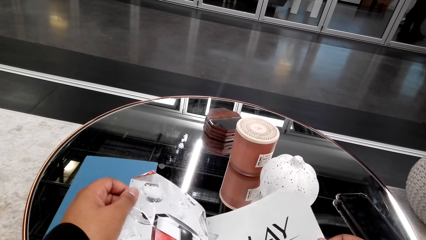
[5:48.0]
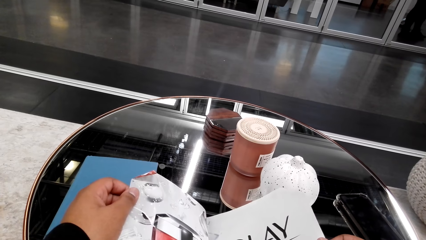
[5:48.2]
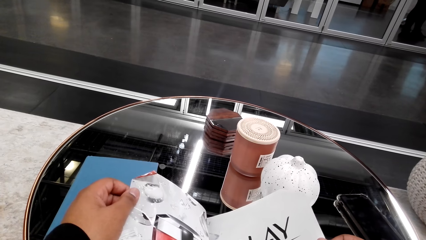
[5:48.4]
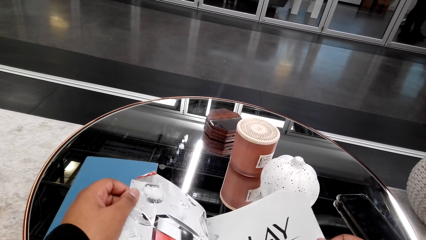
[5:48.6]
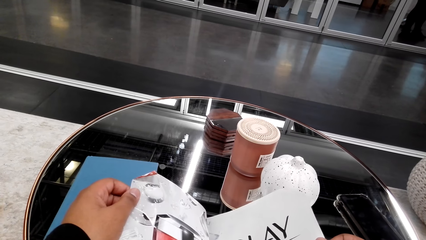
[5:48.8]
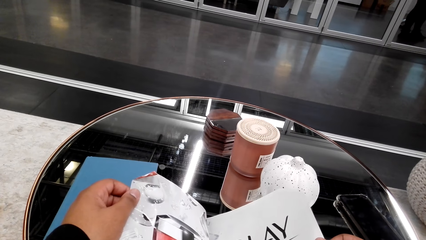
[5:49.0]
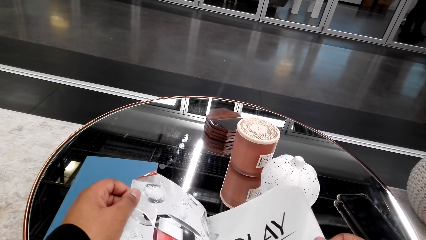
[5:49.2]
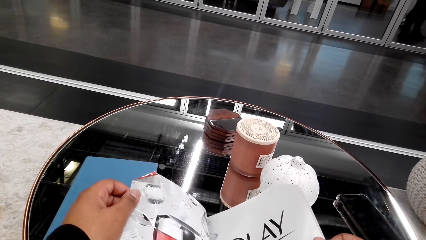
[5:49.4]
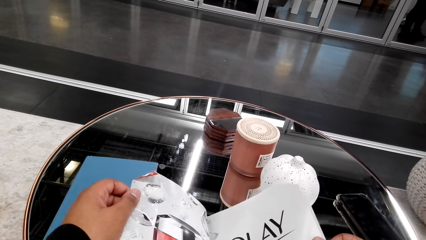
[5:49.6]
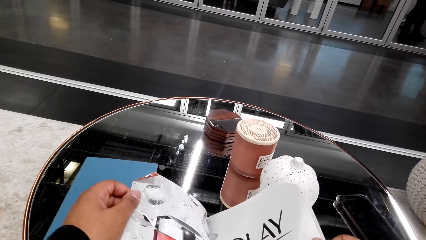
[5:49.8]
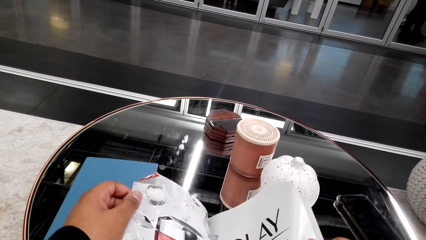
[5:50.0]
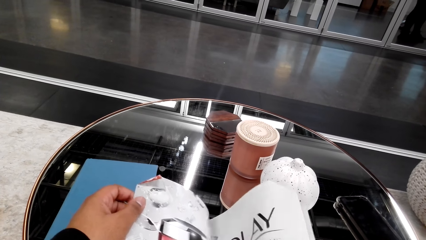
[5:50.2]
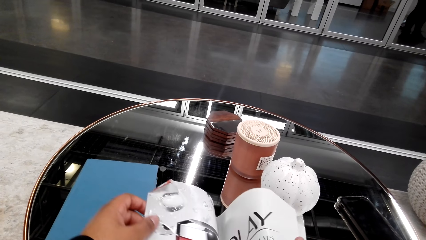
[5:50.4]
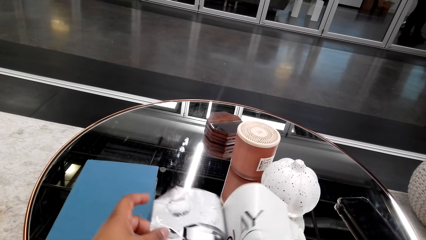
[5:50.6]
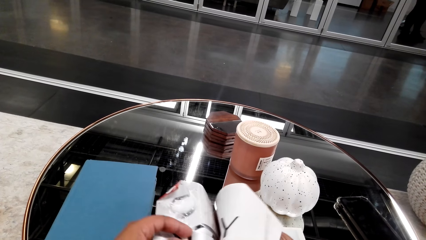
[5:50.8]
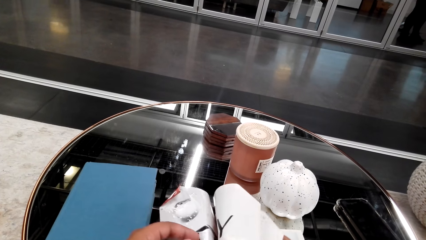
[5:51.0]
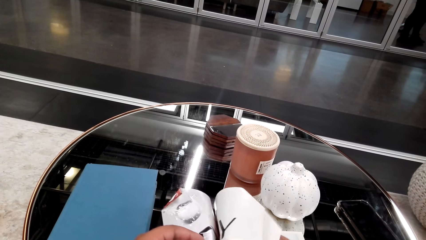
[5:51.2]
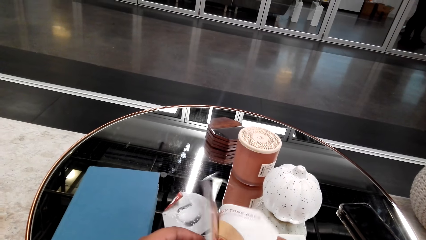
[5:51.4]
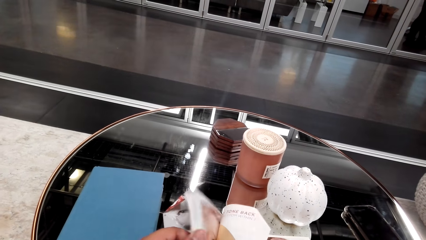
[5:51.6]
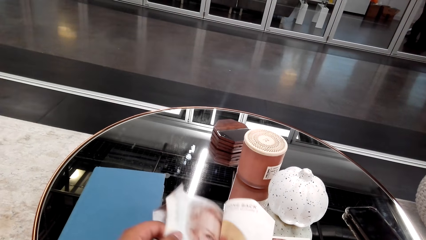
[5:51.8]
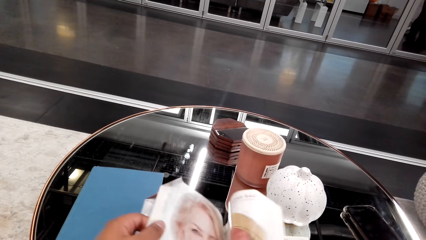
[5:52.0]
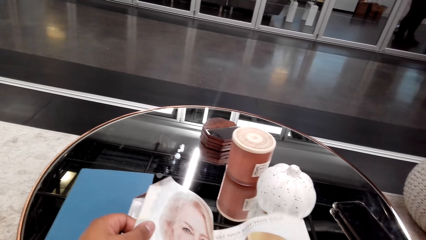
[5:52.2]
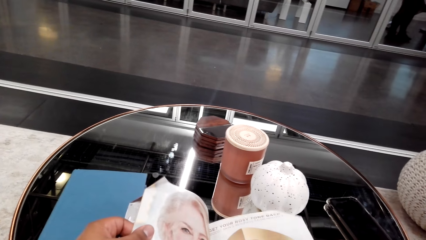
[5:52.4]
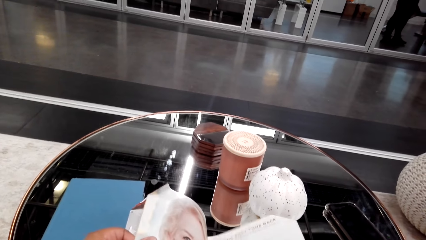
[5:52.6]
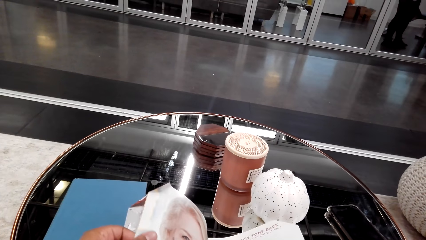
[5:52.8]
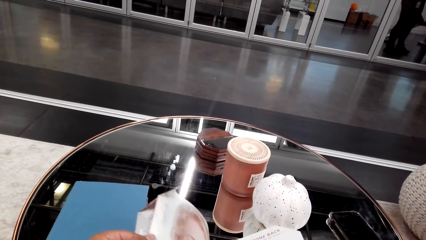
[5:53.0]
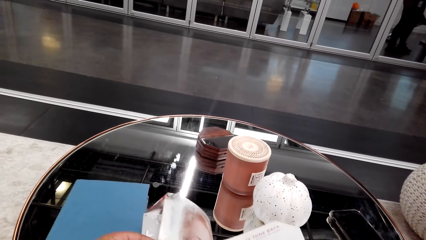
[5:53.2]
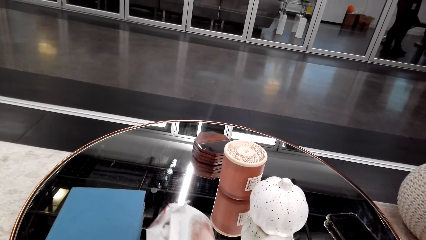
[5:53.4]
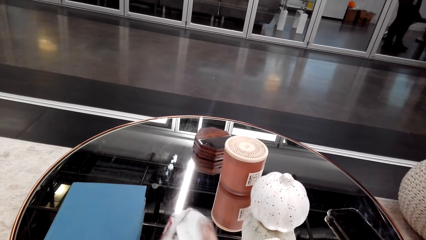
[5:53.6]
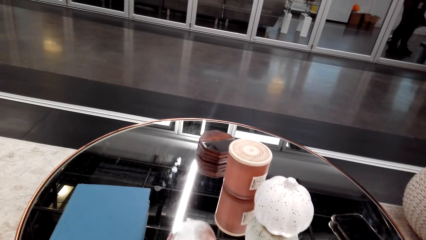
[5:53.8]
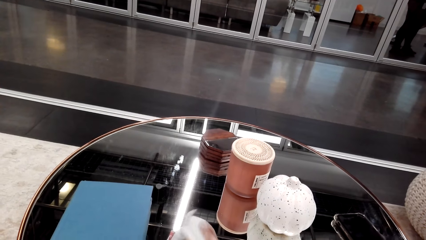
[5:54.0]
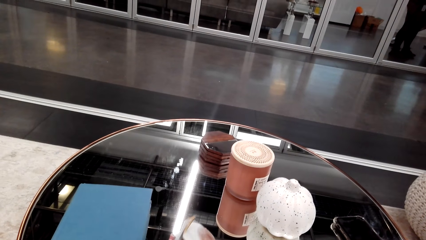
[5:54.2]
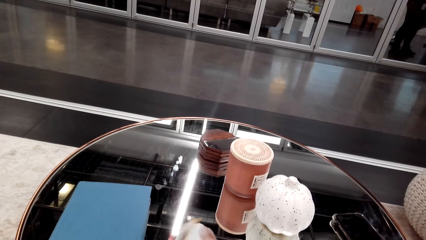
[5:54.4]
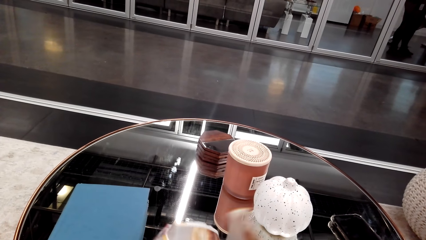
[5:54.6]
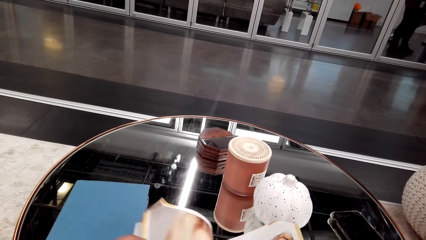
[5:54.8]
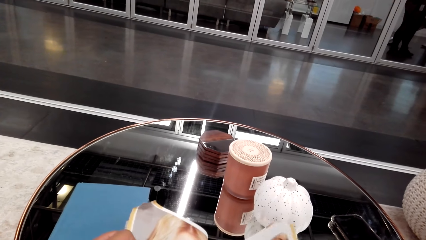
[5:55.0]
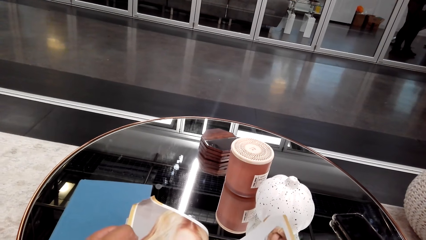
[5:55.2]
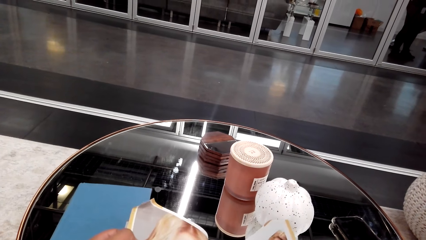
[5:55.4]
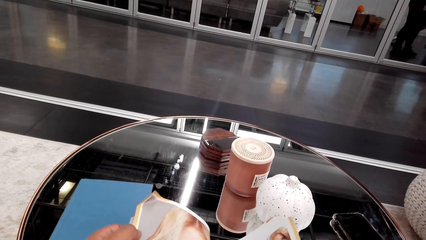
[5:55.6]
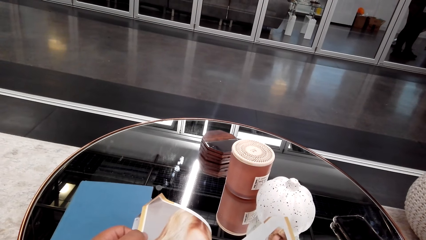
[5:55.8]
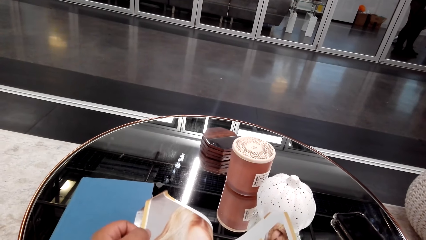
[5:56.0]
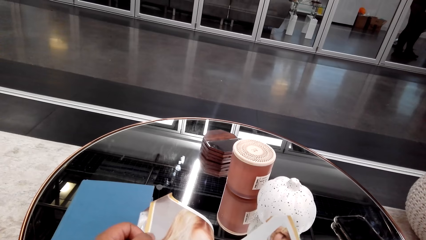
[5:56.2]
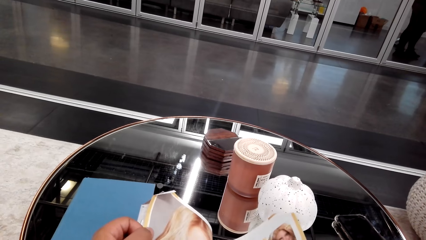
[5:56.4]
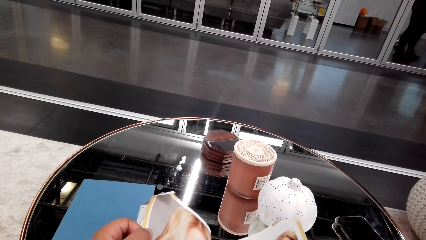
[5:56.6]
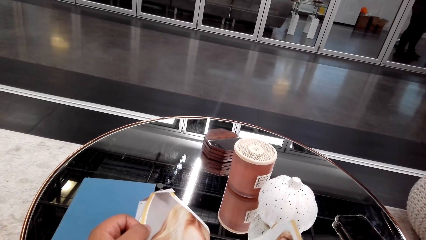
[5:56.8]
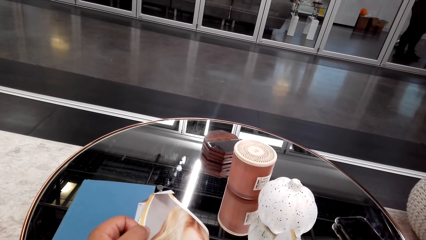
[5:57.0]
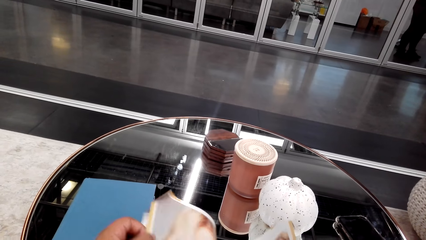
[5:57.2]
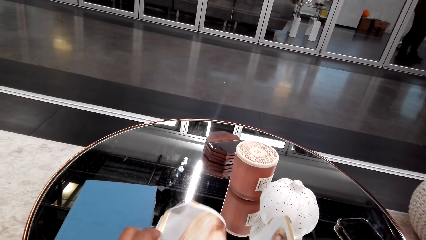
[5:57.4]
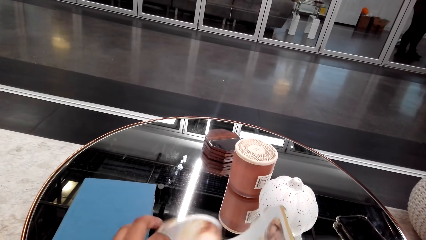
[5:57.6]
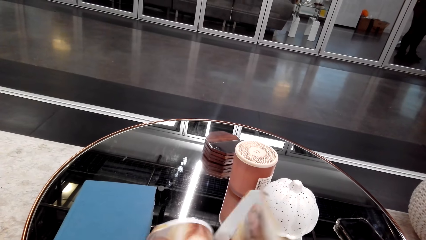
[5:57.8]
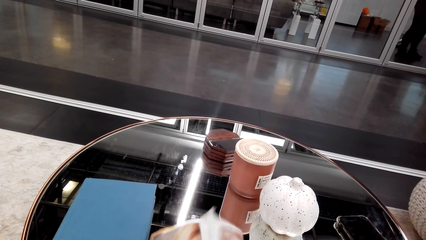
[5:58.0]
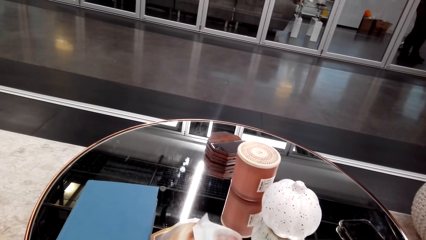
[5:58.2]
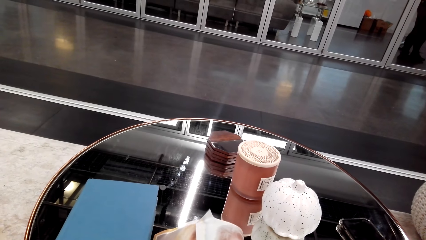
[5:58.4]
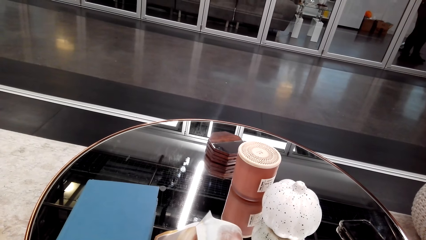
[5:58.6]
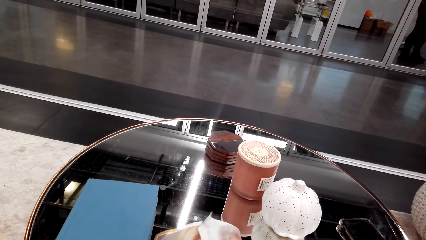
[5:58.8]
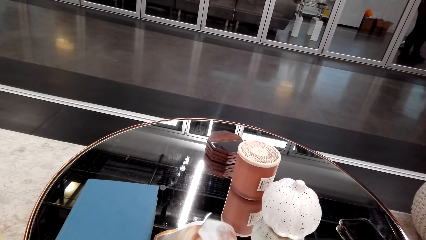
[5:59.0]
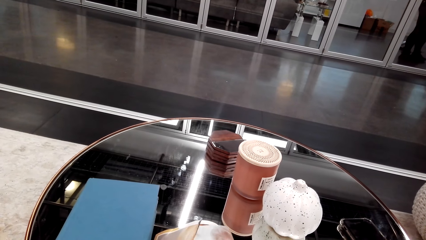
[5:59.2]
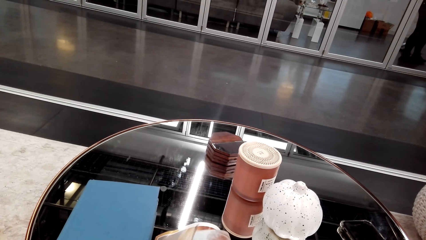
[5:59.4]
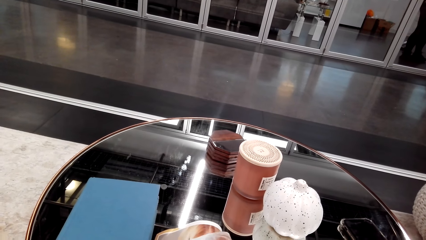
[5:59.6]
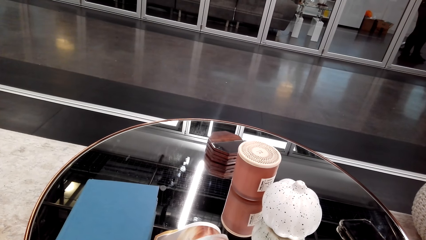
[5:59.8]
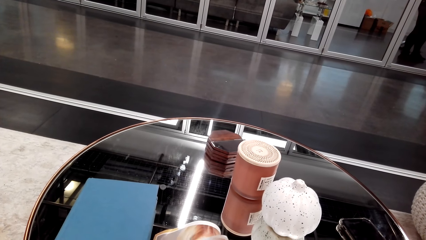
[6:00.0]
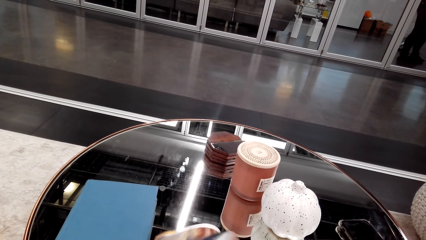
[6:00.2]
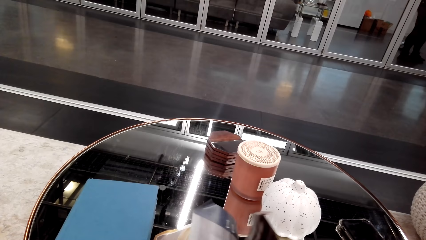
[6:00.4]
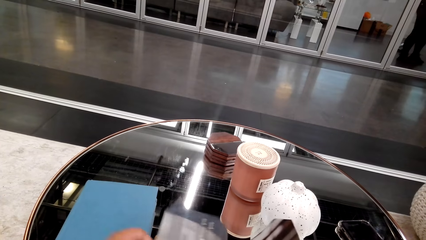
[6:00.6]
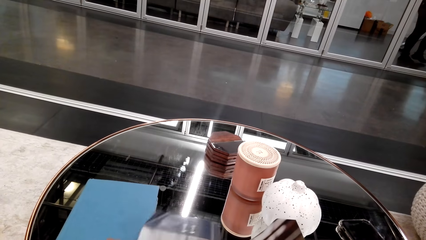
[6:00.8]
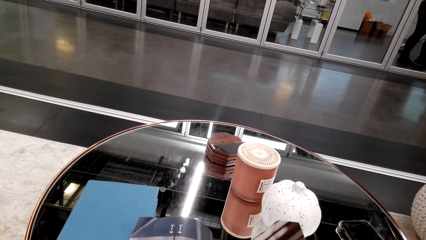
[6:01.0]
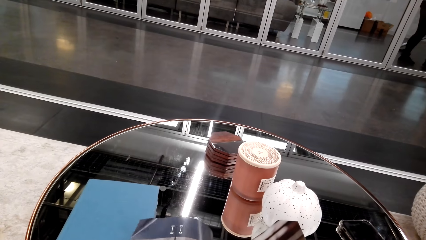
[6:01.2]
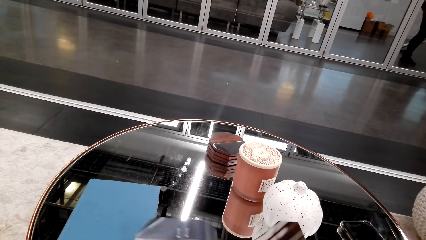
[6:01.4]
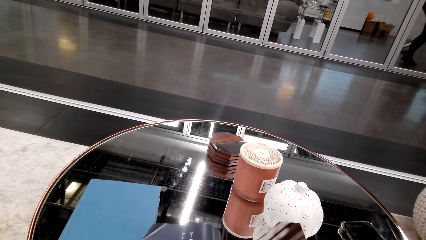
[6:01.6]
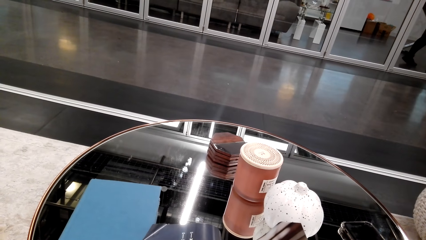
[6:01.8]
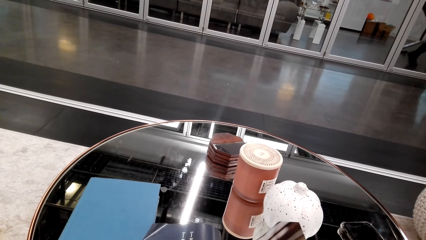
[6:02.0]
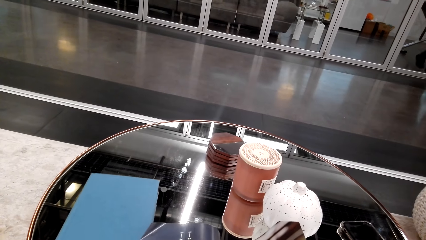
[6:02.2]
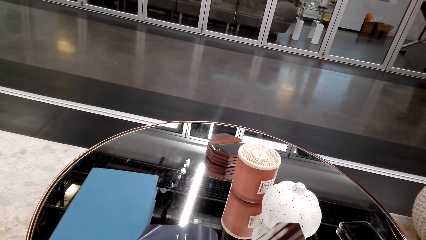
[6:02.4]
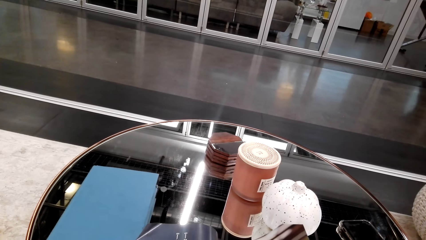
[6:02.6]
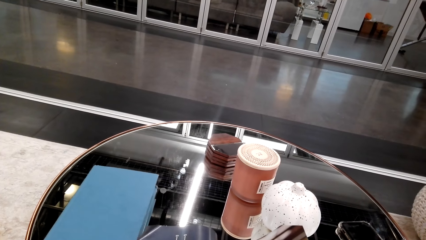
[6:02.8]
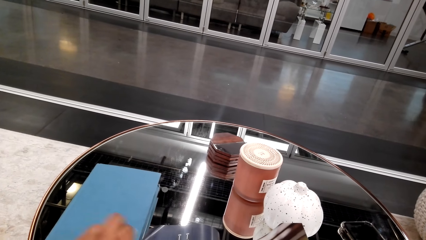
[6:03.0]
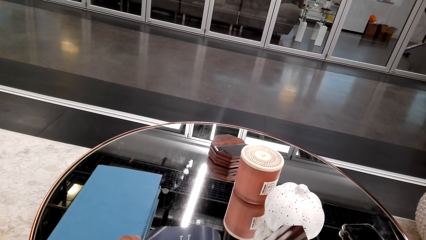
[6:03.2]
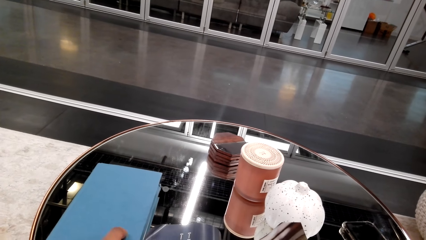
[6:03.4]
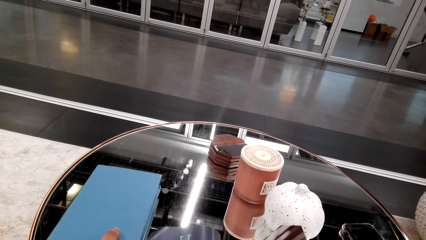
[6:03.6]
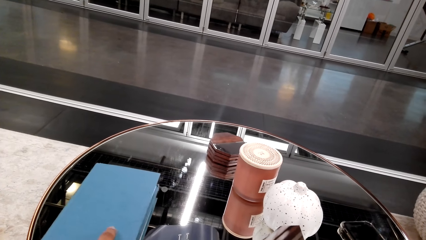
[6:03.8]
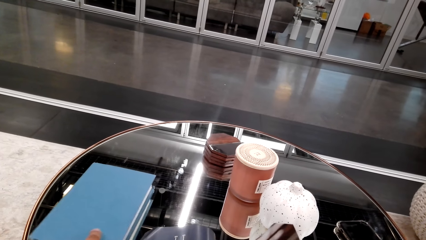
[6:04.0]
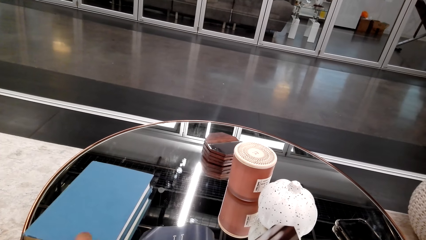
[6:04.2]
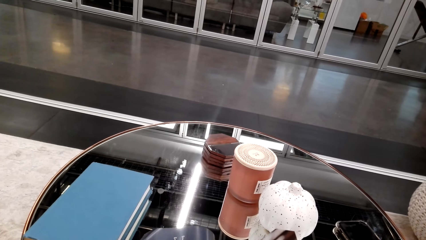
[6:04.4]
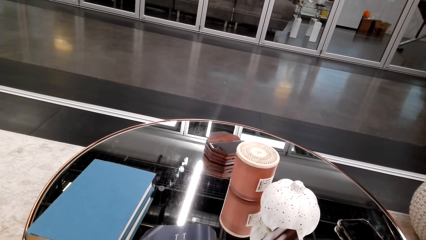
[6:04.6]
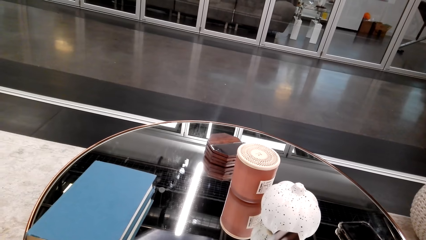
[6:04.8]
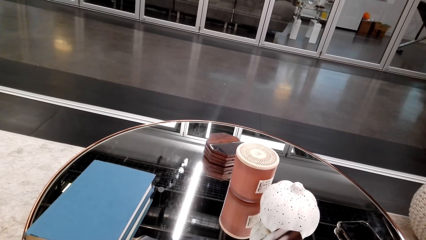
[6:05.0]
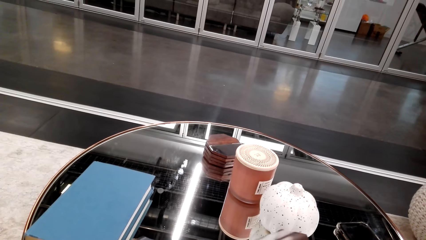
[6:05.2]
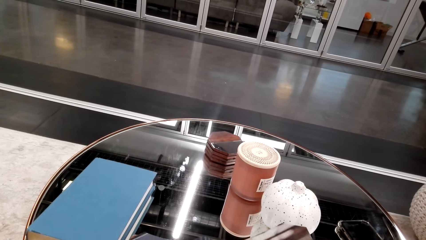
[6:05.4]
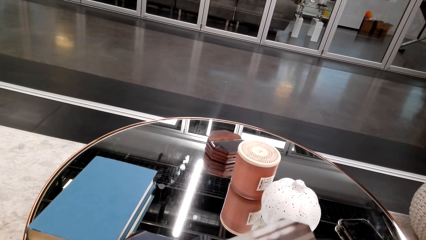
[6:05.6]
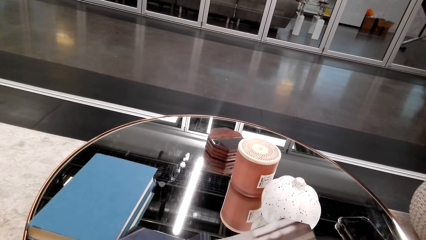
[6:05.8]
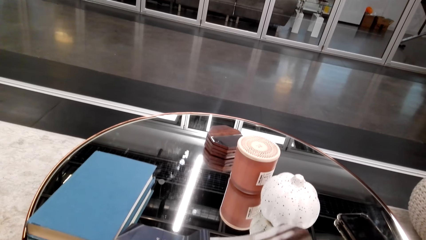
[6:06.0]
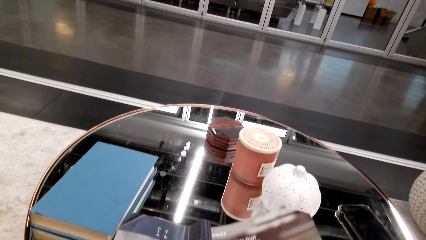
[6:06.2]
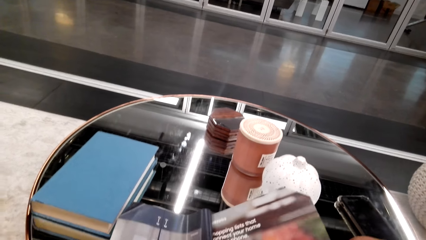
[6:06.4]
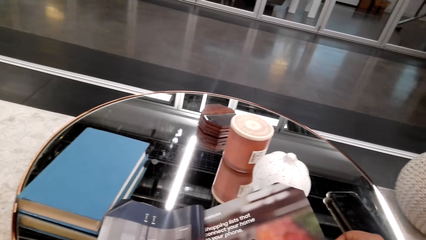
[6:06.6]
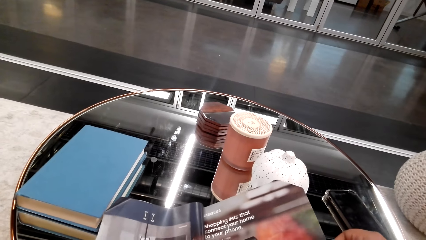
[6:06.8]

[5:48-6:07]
The camera wearer flips a page. They read a magazine. They flip pages. They read the magazine. They flip pages. They read the magazine.
